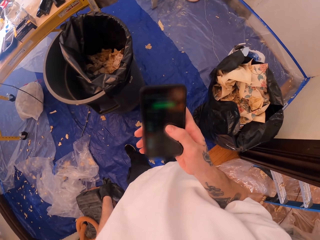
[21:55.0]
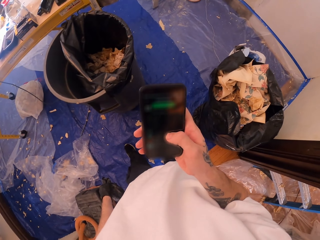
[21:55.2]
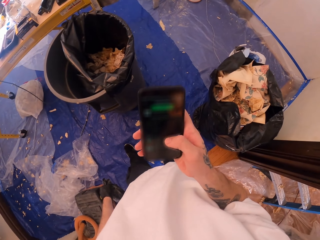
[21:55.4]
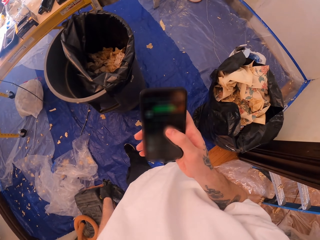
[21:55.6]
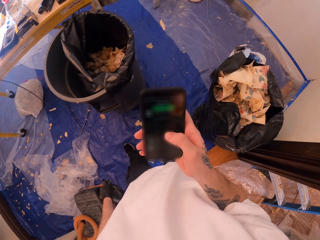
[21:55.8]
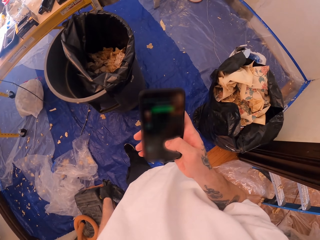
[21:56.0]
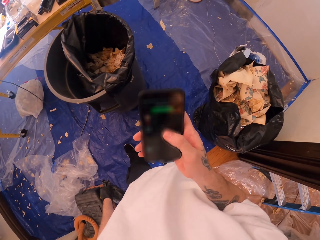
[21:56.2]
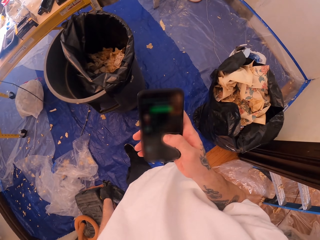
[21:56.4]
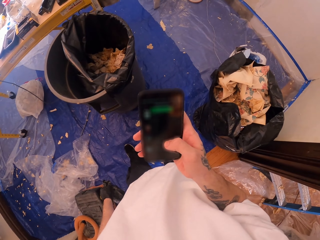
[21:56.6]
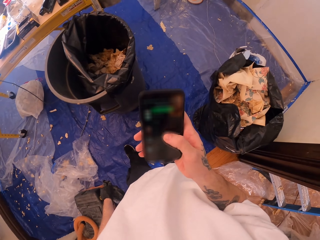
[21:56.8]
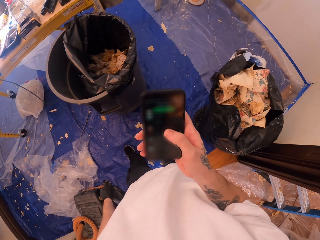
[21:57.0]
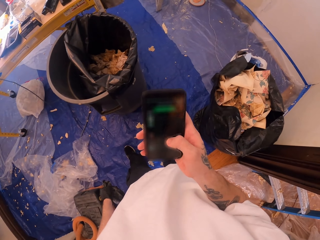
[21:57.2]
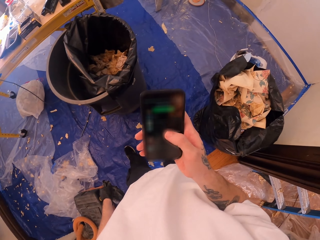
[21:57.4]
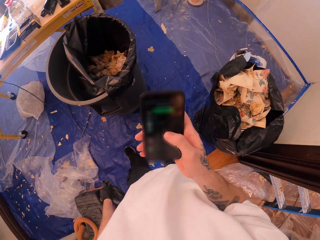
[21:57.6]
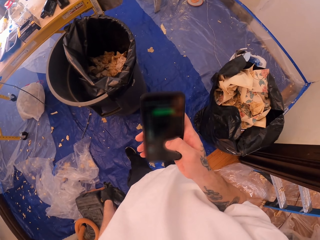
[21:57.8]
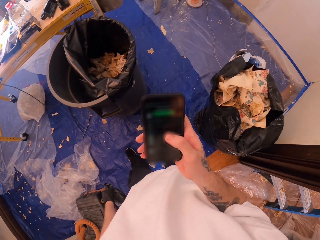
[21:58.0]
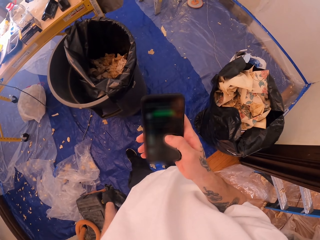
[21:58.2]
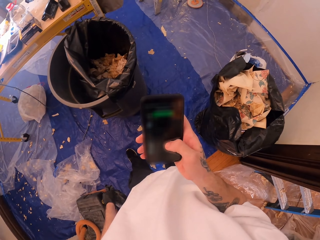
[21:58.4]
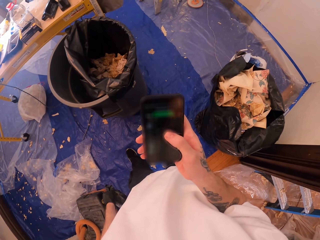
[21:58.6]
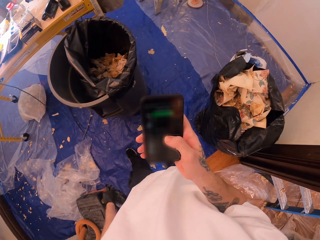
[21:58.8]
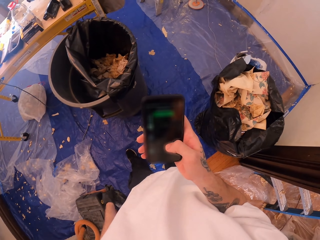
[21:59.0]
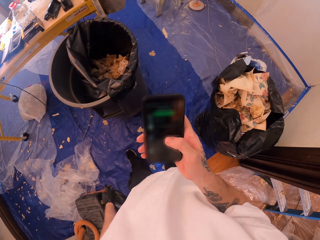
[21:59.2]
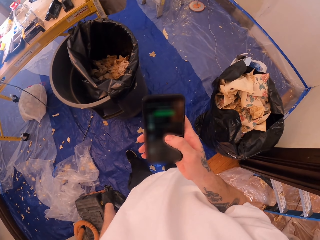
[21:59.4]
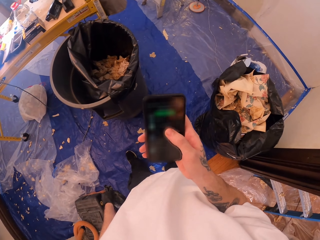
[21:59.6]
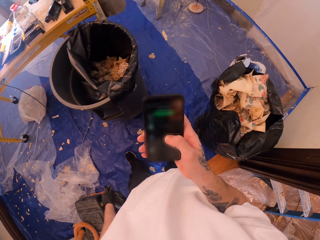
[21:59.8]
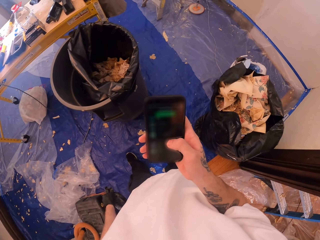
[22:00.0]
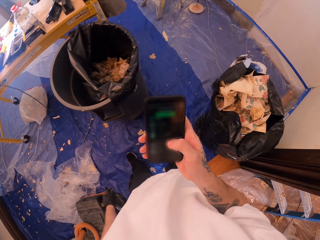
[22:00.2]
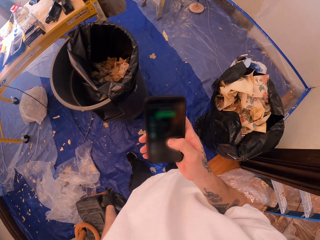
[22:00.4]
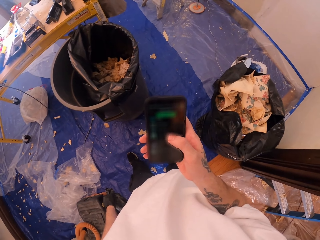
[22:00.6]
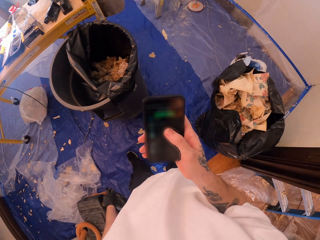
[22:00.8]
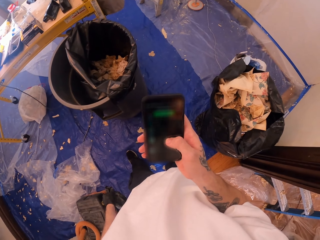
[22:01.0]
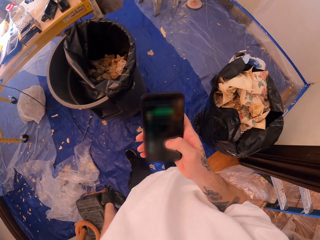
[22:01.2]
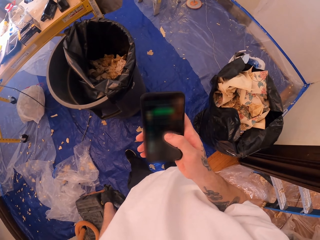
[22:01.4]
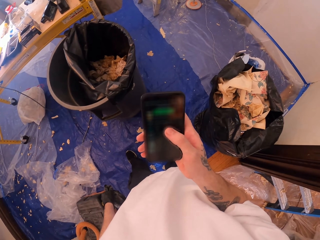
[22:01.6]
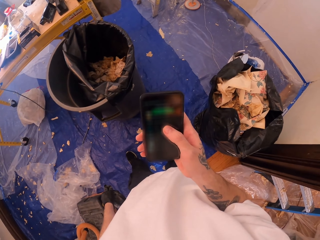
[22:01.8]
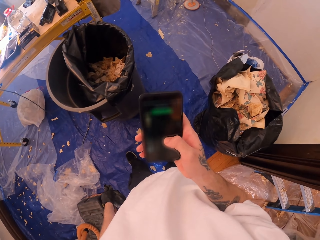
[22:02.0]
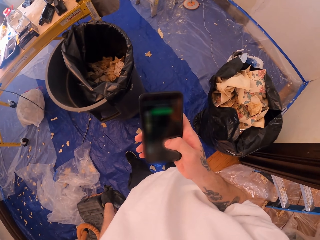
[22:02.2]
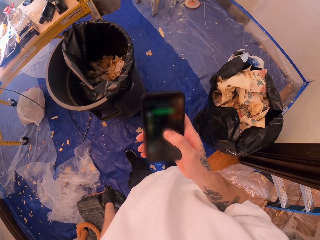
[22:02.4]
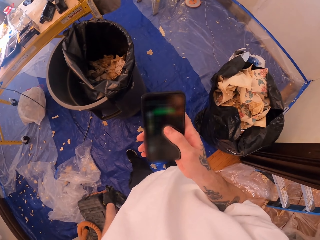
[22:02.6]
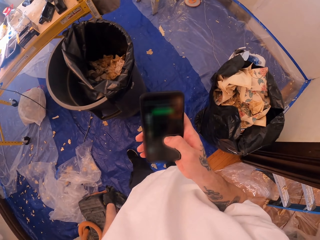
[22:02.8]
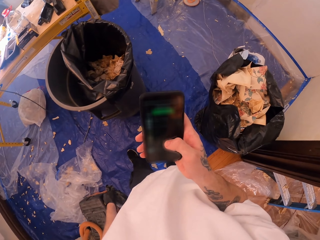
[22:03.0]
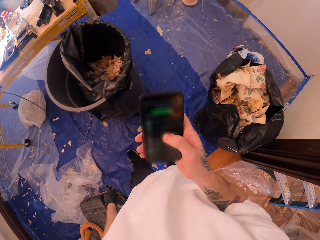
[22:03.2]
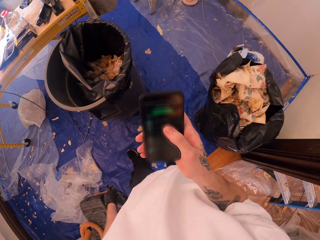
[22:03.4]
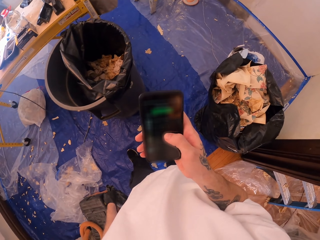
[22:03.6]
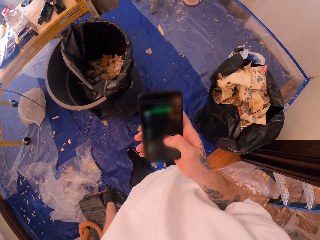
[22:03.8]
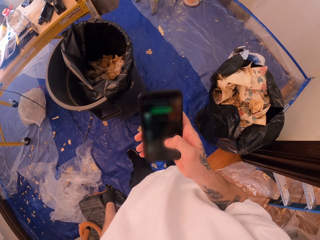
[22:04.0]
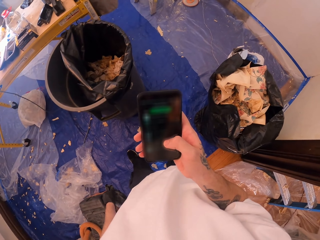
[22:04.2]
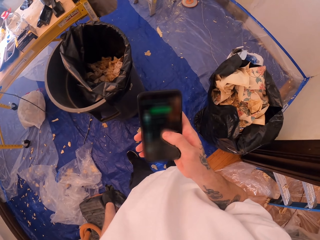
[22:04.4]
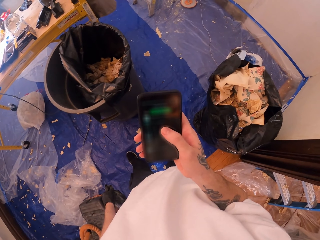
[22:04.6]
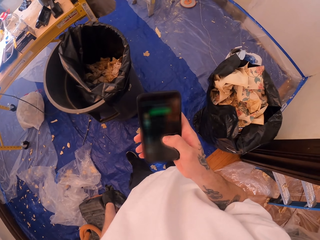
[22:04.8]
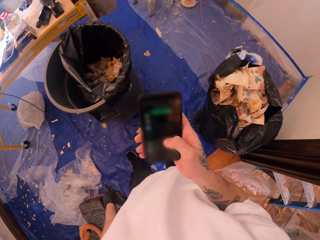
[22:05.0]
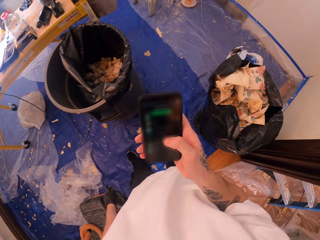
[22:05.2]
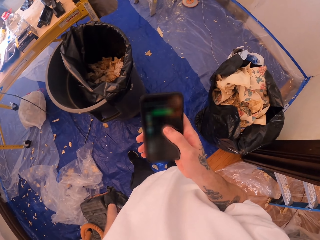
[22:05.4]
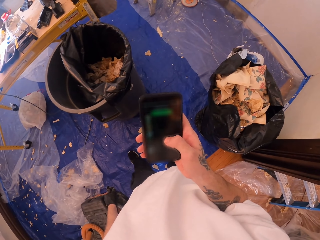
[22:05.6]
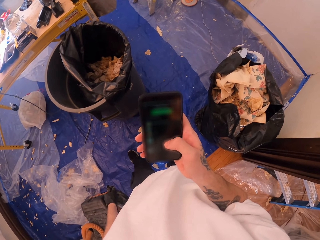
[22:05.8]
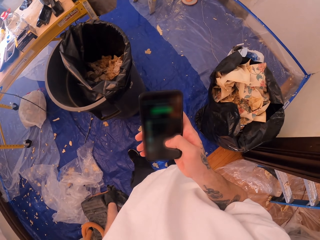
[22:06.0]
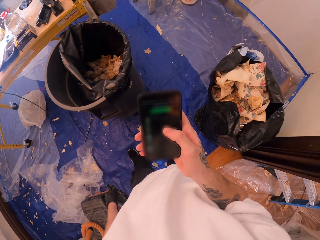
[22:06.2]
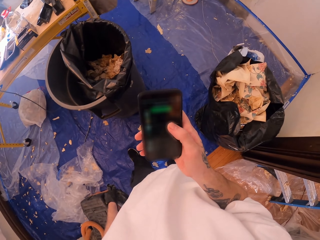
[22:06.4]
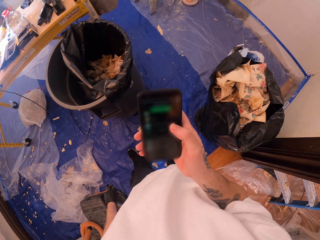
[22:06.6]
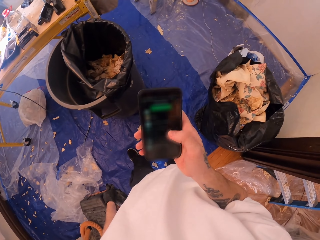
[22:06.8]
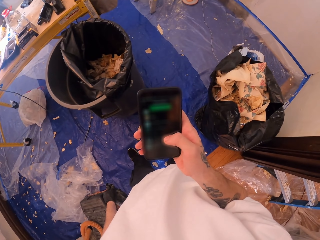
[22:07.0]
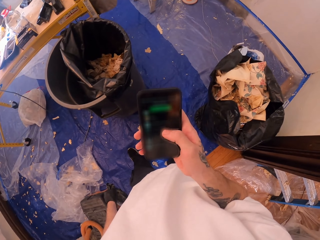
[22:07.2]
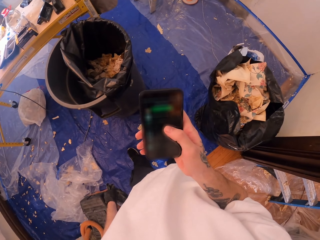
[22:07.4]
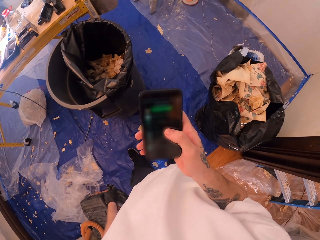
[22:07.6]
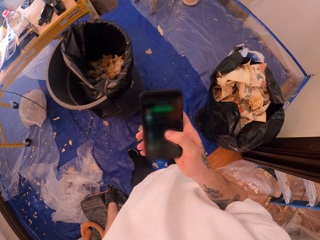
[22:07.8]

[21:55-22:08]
The camera wearer operates on the phone.

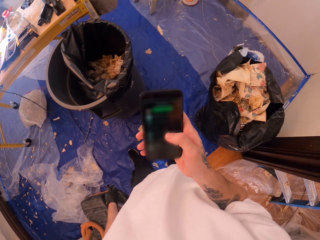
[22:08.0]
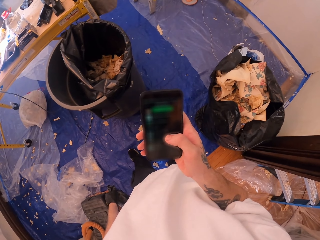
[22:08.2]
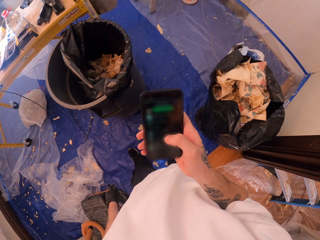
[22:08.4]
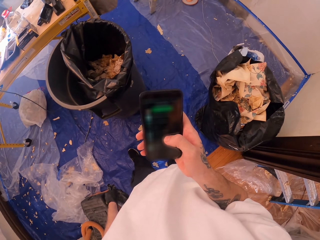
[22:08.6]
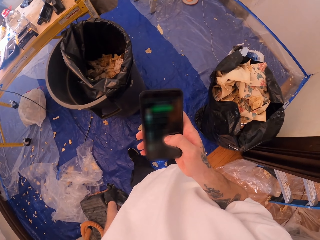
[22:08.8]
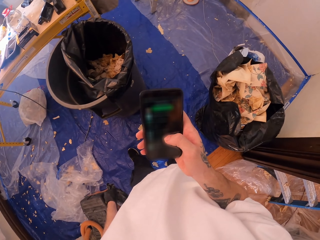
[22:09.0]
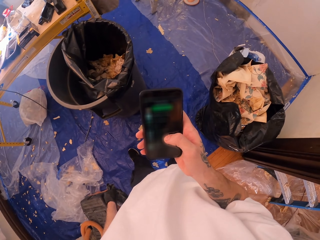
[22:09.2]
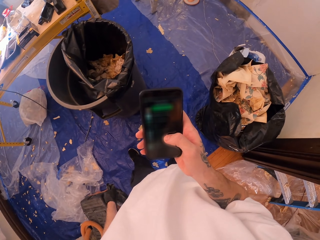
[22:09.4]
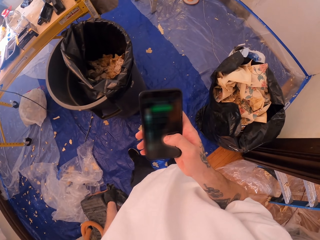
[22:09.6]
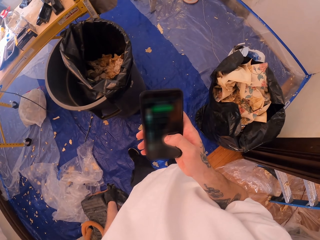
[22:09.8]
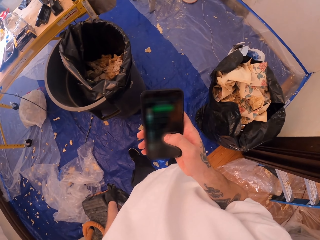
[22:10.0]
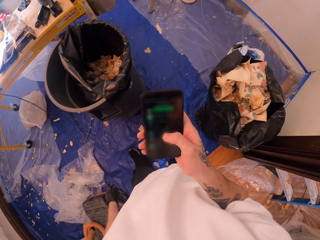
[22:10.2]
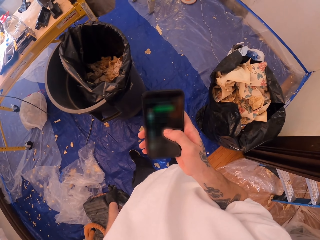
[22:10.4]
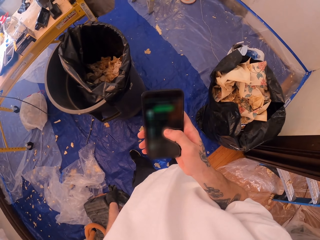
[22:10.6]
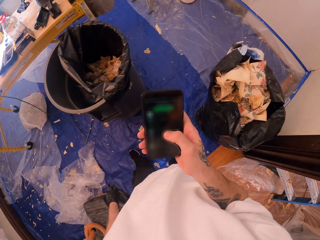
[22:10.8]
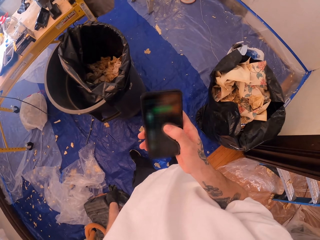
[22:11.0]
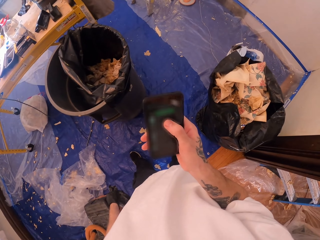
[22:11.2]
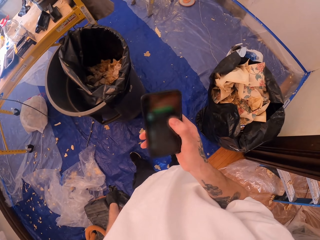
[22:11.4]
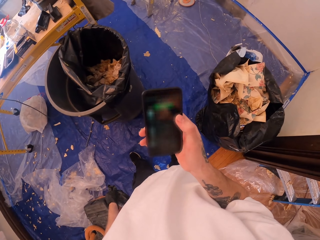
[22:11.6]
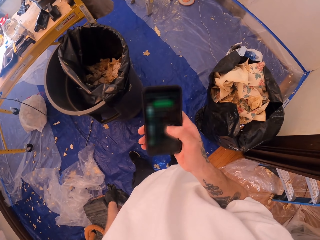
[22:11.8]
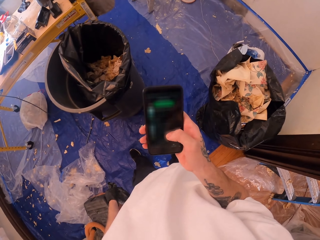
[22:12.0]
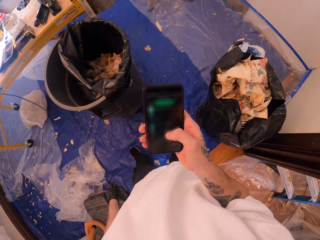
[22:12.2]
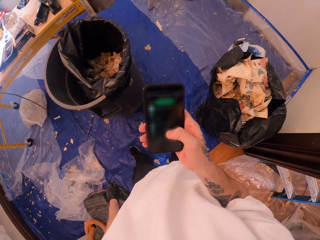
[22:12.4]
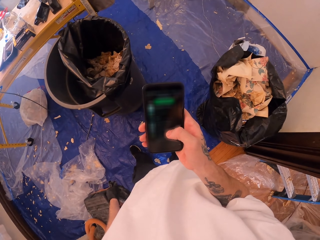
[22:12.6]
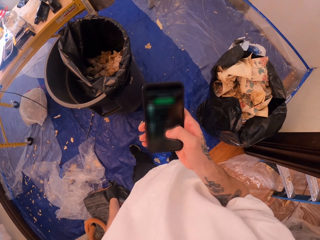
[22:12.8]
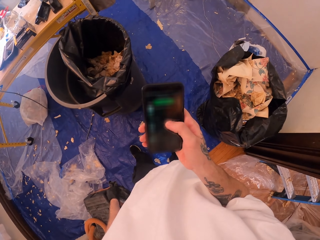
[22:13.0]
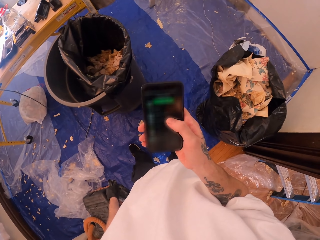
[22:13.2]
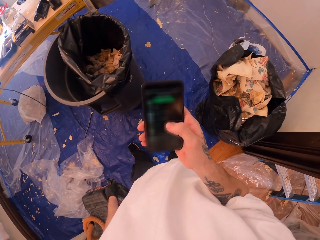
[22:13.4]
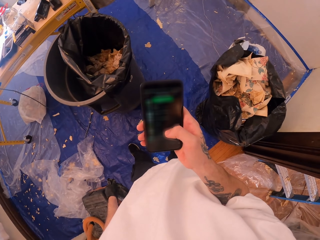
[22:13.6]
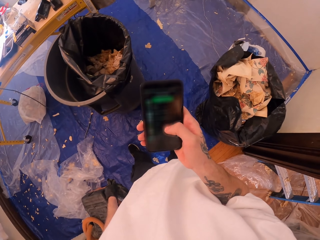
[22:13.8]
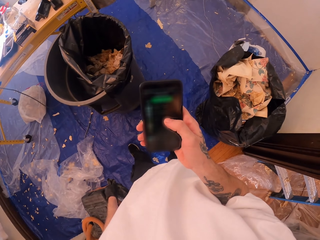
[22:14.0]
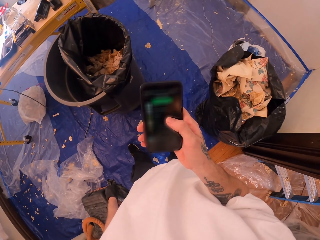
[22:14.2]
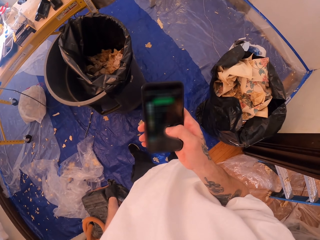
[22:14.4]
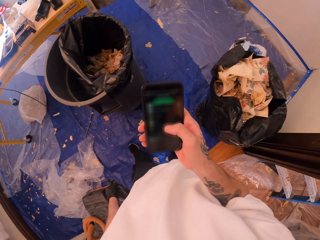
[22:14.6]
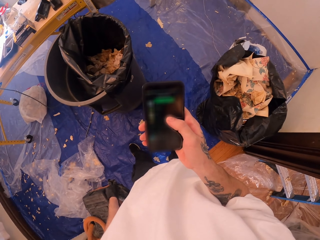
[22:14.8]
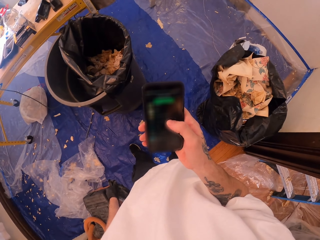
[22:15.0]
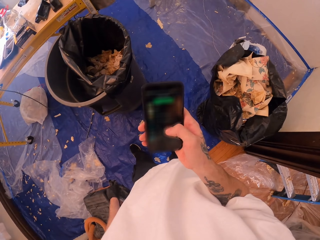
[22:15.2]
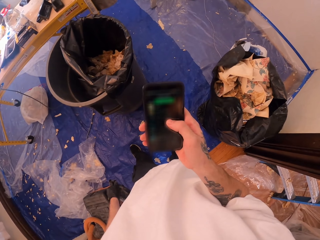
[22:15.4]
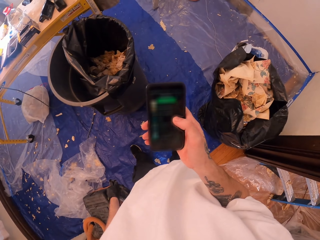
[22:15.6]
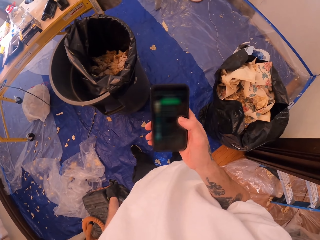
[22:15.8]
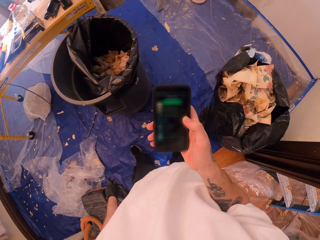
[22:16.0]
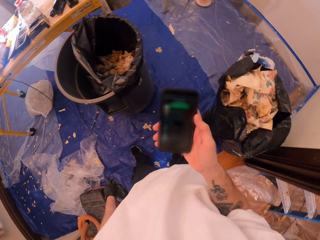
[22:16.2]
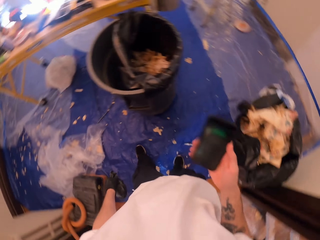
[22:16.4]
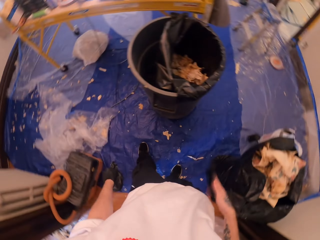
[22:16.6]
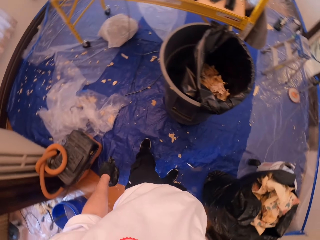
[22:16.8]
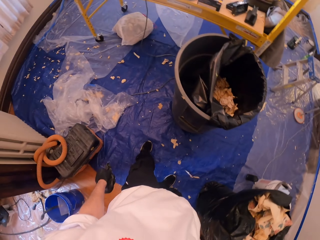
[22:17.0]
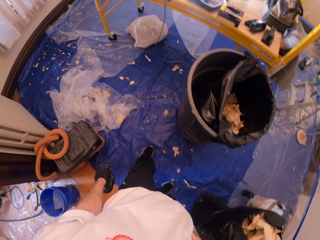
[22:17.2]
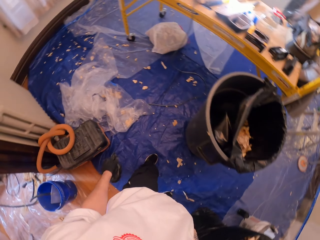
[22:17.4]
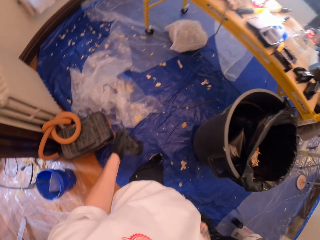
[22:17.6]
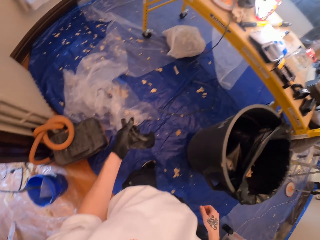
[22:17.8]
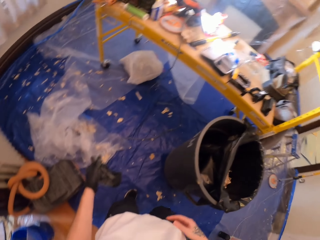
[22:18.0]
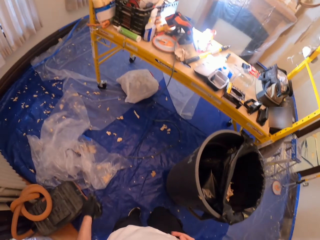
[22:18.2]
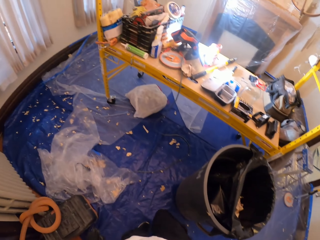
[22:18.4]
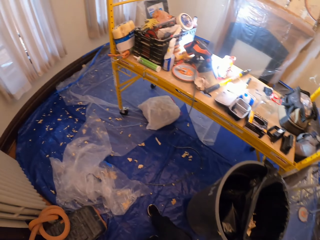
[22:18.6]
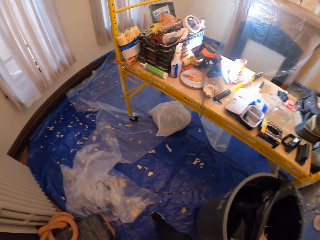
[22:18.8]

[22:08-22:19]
The camera wearer puts the phone on the bag.
